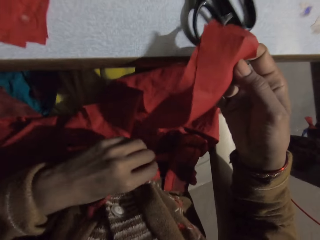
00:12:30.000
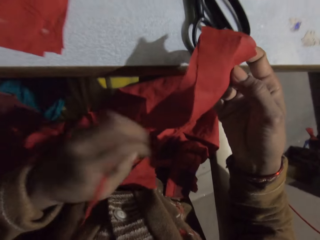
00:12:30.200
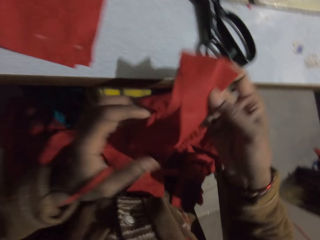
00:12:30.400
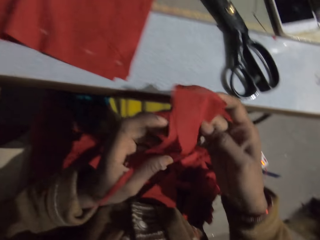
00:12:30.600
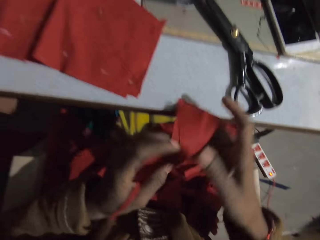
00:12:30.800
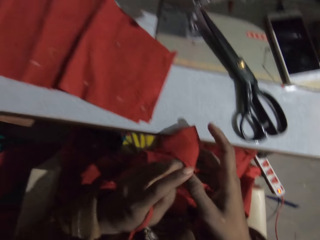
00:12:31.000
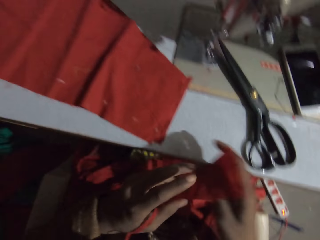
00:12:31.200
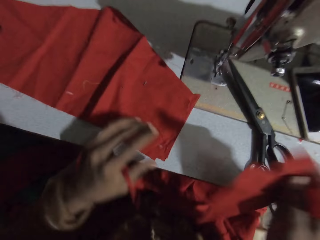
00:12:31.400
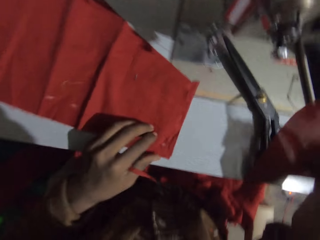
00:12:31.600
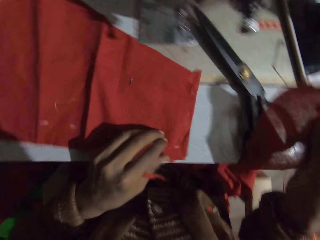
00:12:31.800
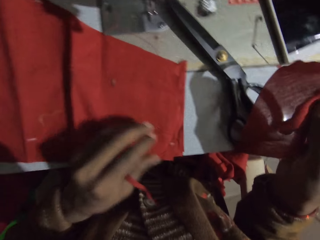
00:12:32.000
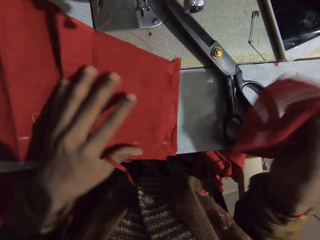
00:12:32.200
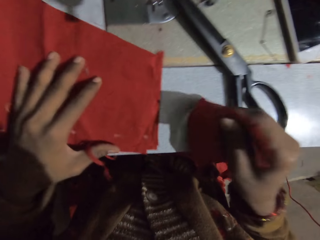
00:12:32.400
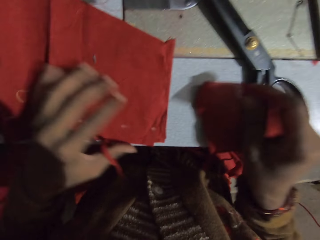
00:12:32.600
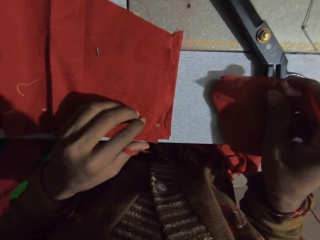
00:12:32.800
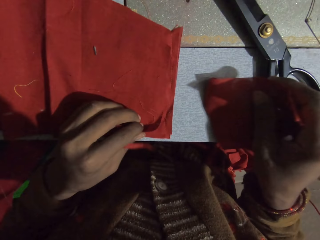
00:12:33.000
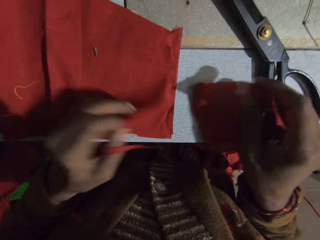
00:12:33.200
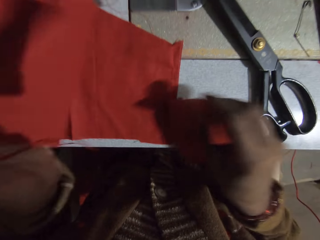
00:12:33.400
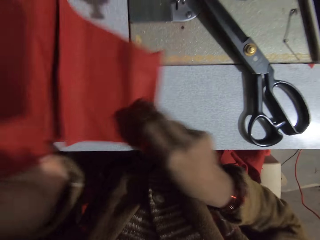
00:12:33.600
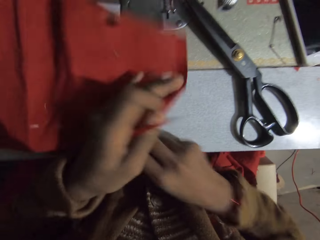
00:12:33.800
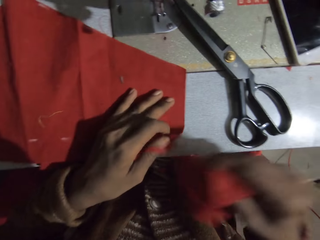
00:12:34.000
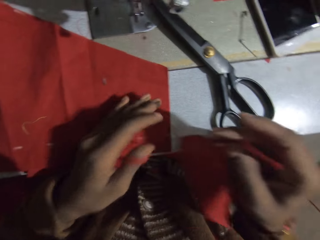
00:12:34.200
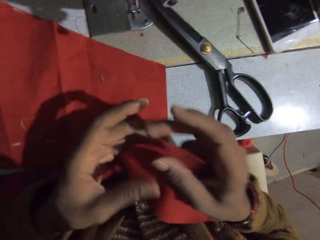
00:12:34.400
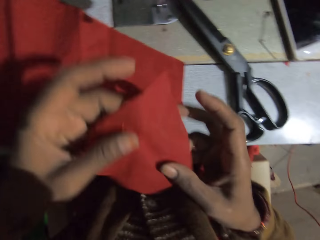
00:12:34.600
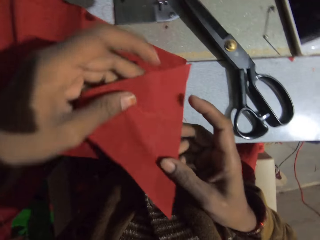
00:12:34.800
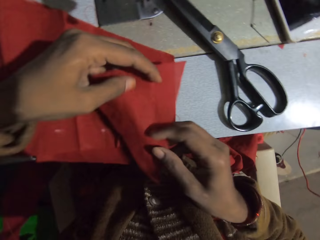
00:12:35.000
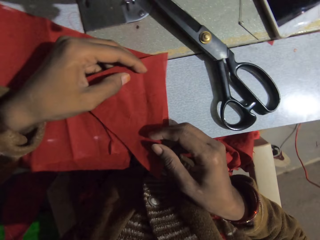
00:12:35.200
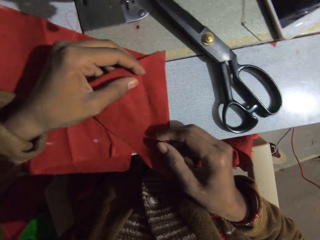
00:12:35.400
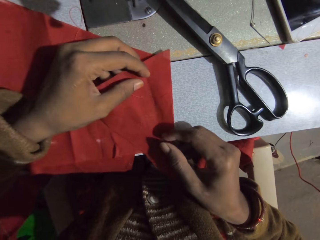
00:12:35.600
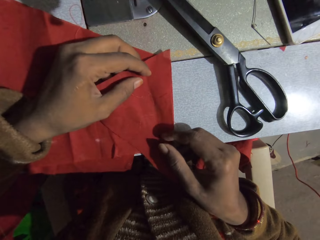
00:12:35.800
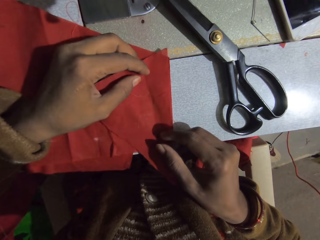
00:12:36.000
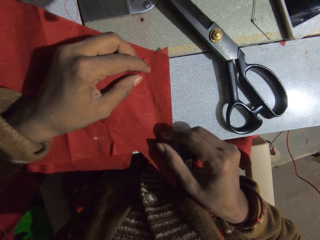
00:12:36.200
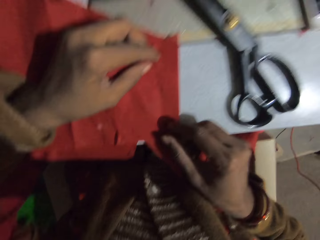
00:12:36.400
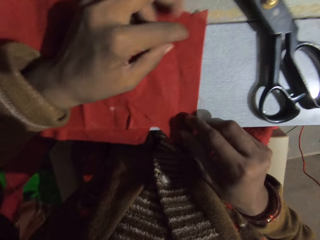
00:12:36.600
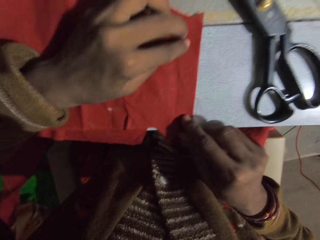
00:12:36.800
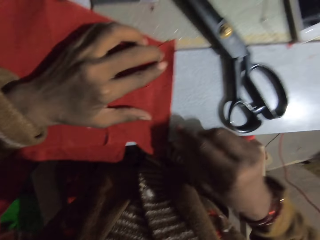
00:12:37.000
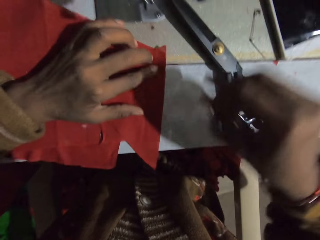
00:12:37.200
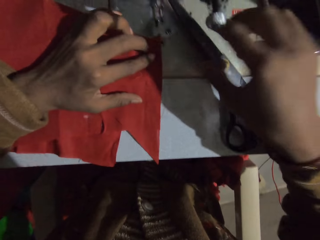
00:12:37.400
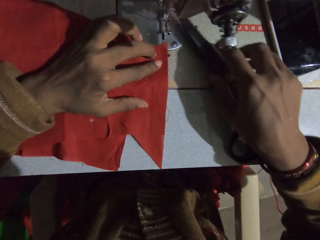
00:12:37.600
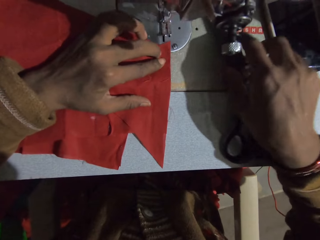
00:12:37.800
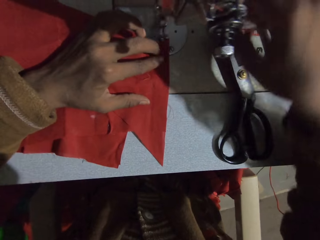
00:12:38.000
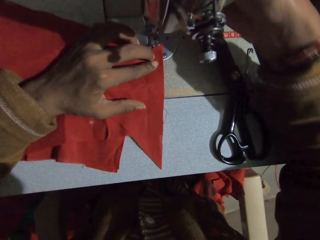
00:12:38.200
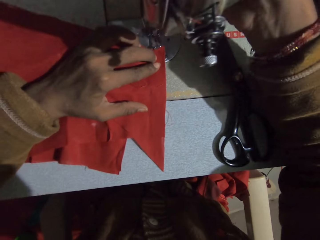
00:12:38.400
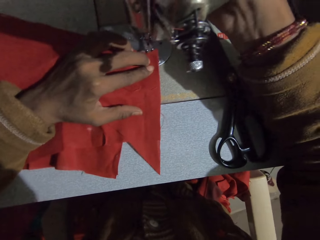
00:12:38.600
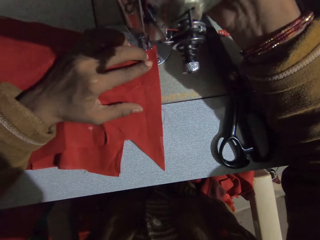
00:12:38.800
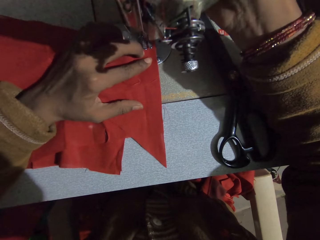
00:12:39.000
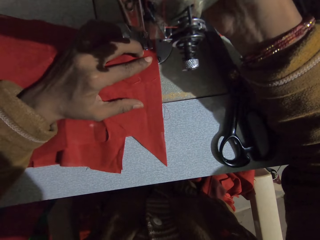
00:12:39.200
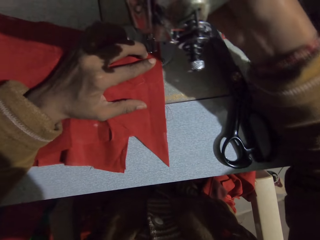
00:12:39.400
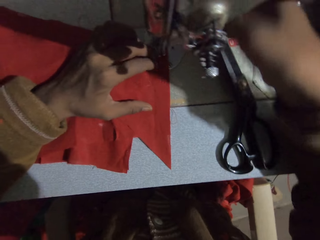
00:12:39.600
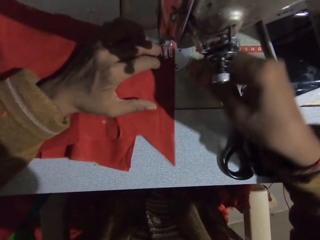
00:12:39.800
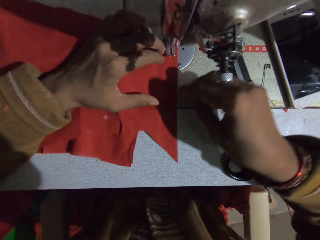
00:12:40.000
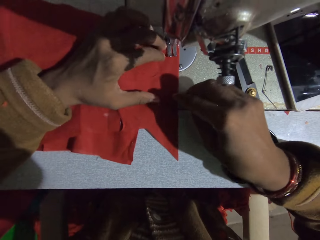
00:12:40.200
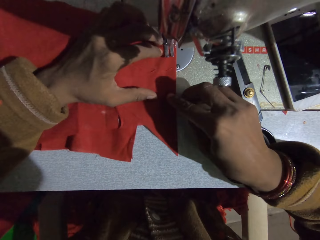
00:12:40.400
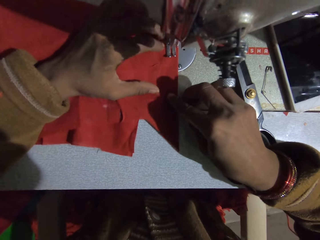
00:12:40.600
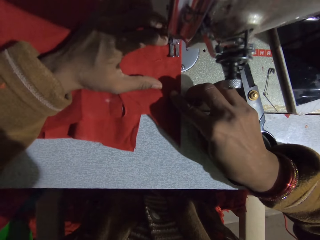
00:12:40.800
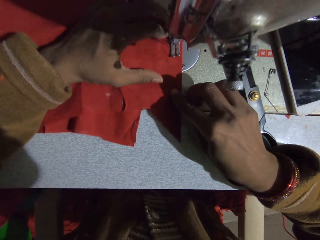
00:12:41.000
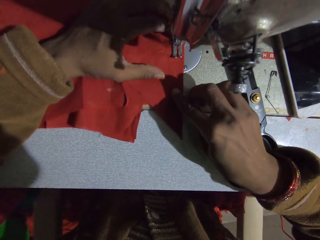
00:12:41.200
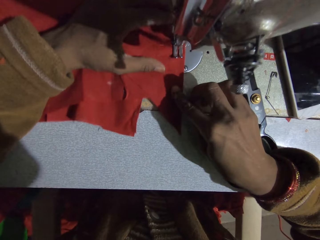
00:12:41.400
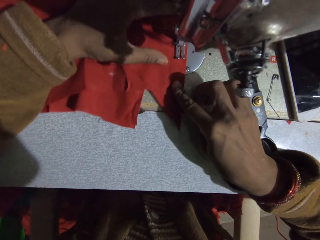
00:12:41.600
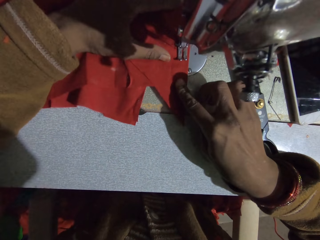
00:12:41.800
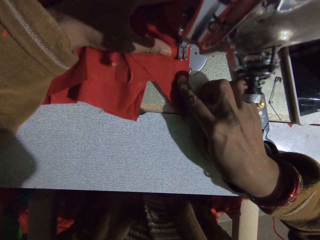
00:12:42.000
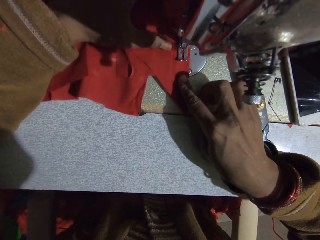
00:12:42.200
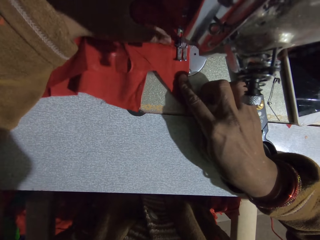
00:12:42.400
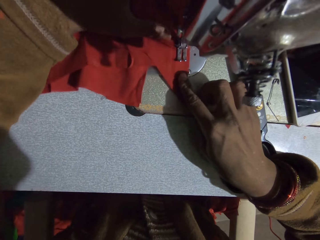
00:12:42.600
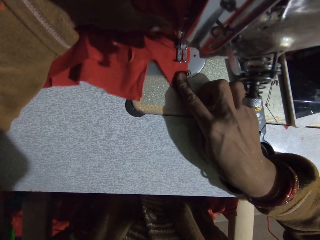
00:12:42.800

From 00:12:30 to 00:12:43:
The camera wearer picks up the cloth on the lap. They check the cloth. They move the cloth closer. They adjust the cloths on the sewing machine. They align the cloths together. They sew the cloth with the sewing machine.

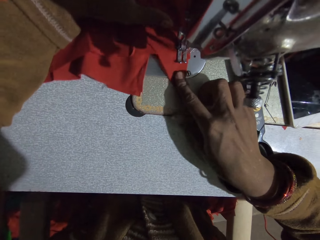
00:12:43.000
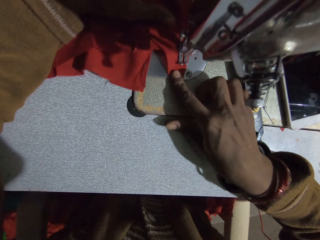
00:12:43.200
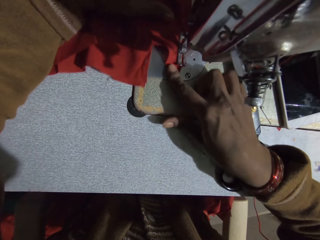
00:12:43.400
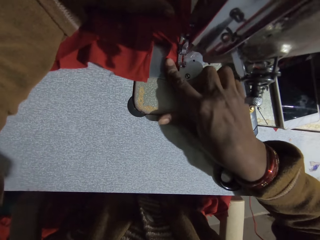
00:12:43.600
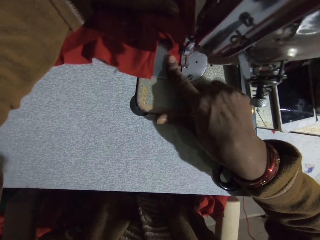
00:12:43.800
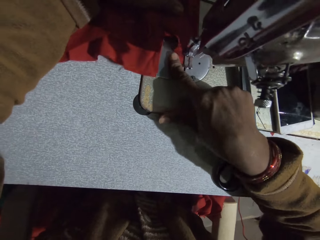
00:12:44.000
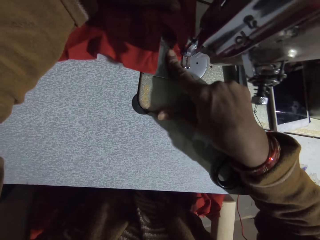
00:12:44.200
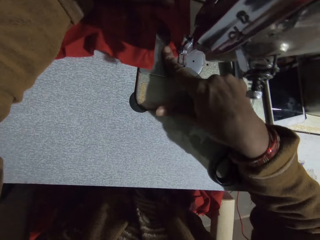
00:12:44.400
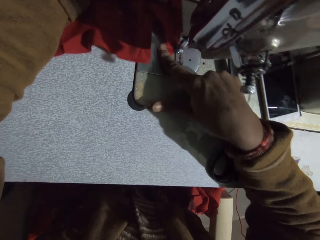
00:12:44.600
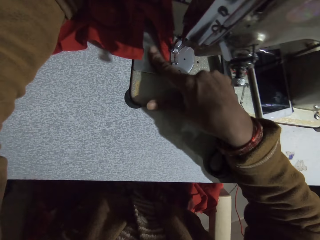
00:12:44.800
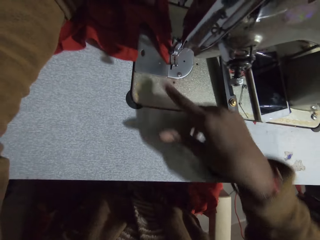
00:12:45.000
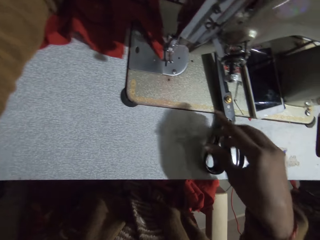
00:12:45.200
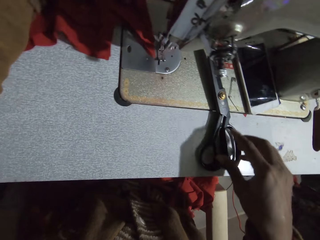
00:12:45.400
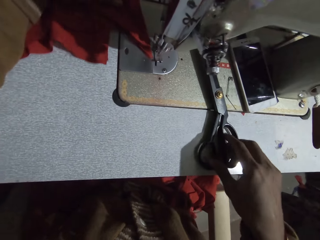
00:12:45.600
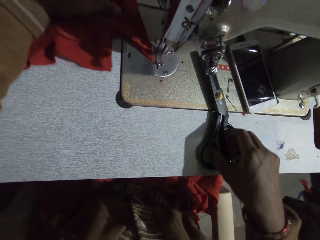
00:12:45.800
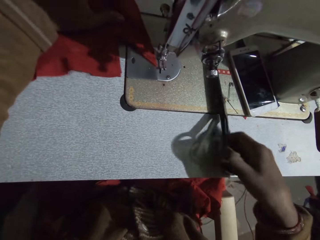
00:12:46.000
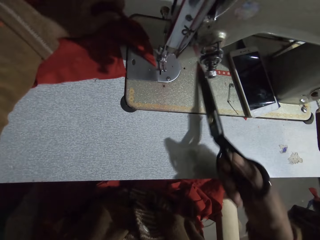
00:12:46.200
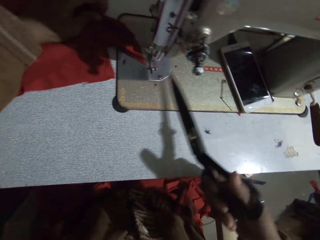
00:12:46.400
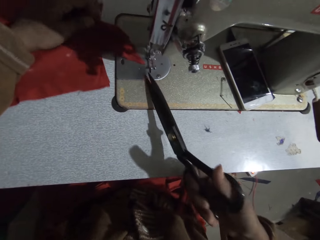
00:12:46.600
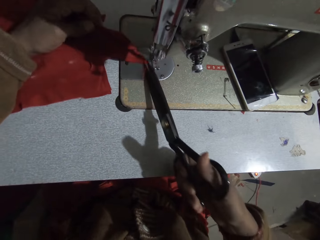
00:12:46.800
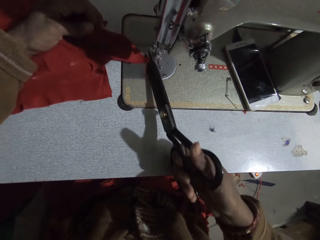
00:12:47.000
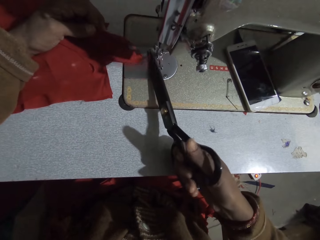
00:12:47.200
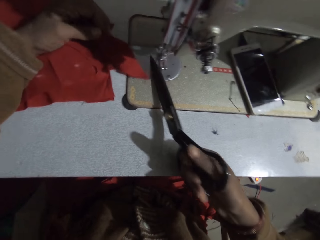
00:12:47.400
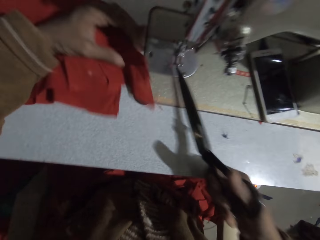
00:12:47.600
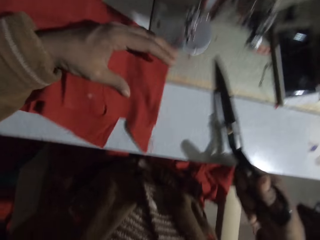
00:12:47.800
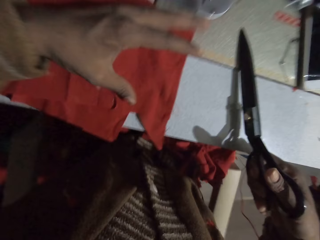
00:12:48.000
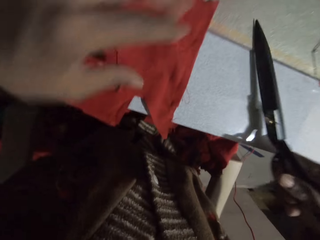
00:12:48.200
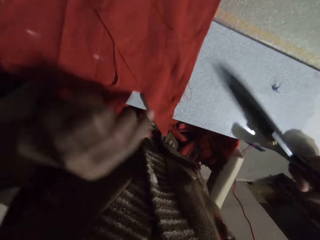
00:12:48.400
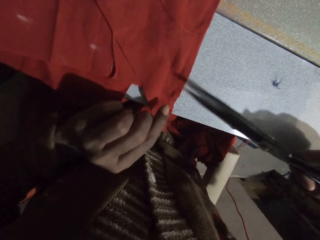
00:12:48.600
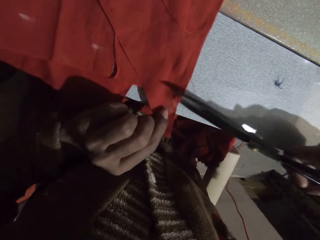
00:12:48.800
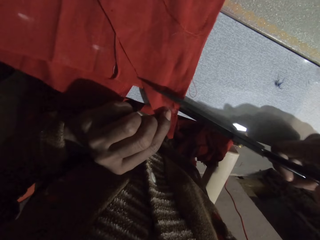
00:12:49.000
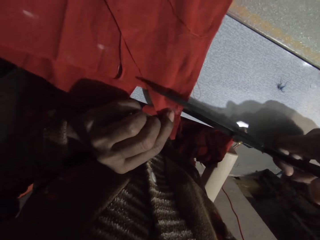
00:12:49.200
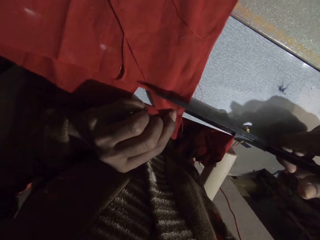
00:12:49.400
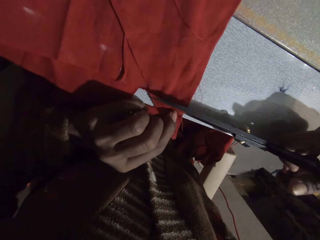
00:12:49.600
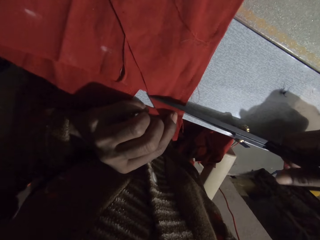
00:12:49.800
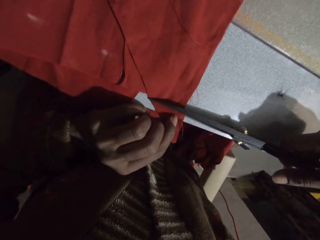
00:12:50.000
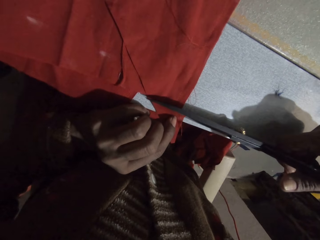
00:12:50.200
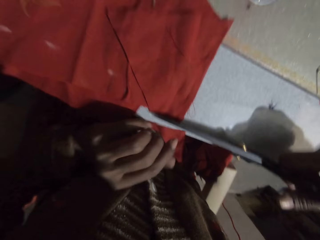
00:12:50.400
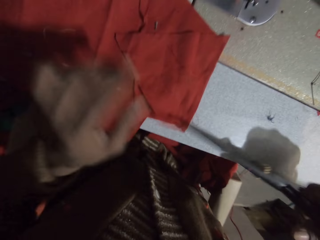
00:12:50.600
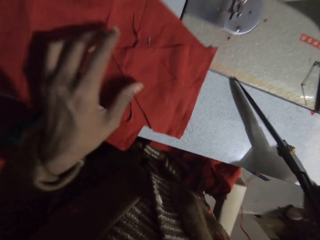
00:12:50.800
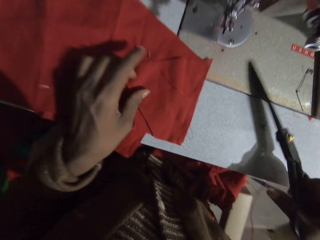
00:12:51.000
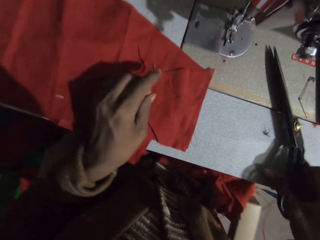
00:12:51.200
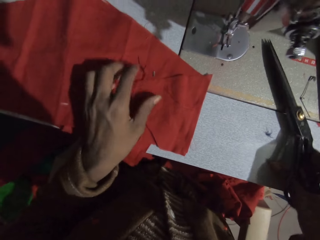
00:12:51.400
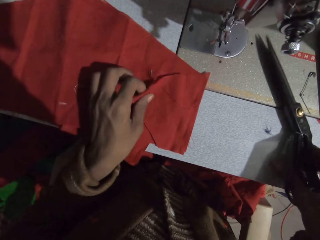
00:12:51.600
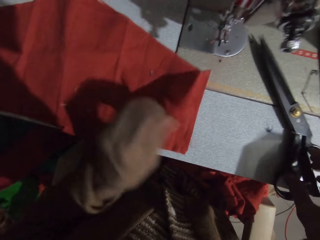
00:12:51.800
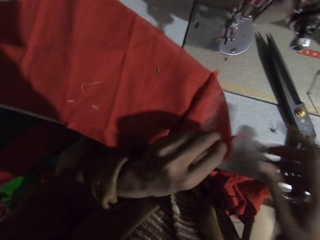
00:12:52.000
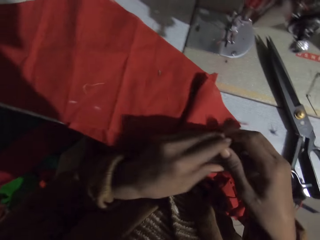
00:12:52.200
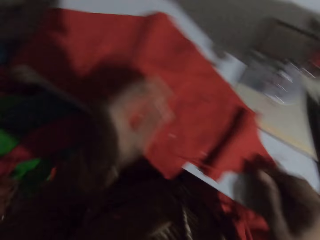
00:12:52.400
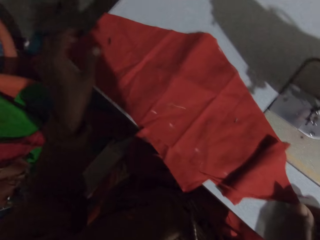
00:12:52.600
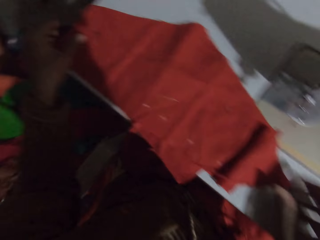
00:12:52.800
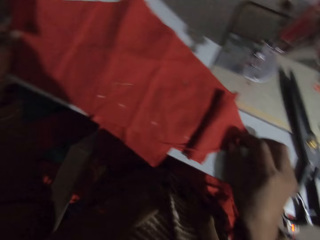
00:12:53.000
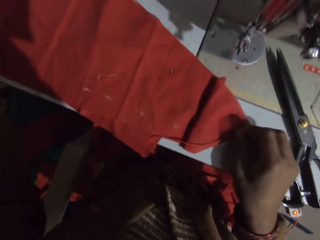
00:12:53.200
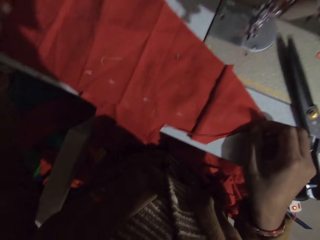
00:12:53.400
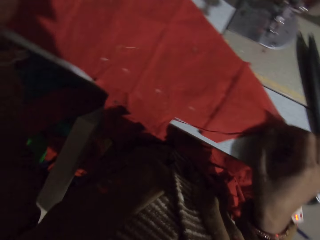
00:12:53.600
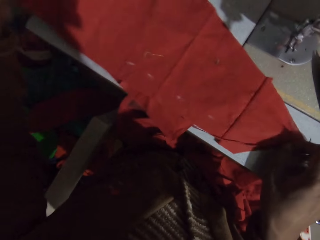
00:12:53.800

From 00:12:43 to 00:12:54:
The camera wearer picks up the scissors from the sewing machine. They cut the thread with the scissors. They move the cloth closer. They cut the cloth with the scissors. They put the scissors on the sewing machine. They pick up the cloth.
